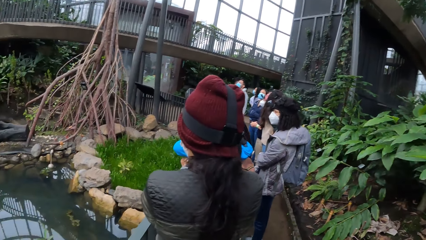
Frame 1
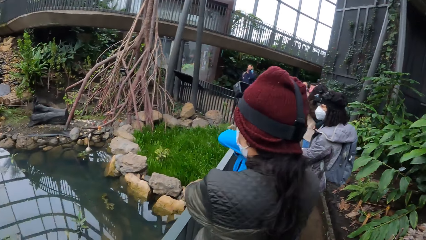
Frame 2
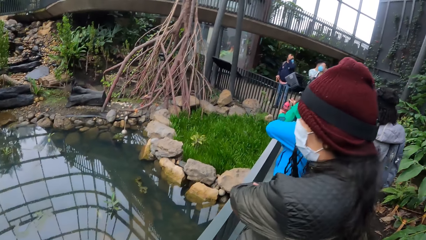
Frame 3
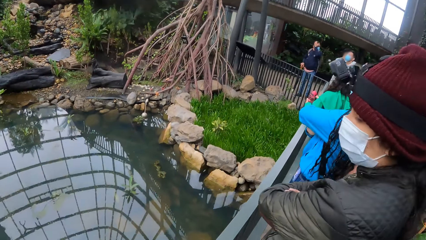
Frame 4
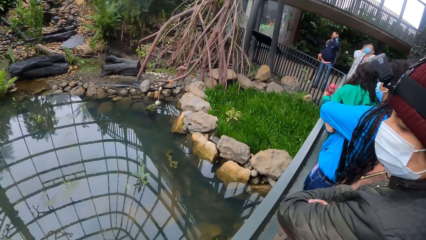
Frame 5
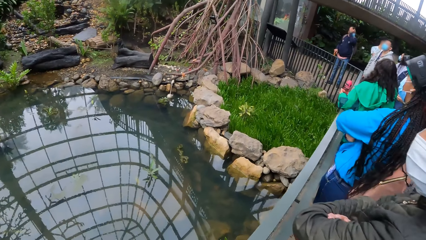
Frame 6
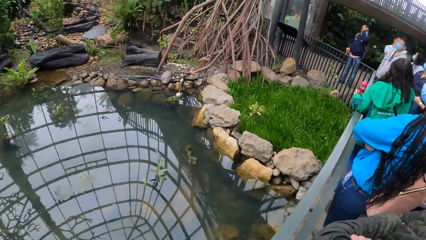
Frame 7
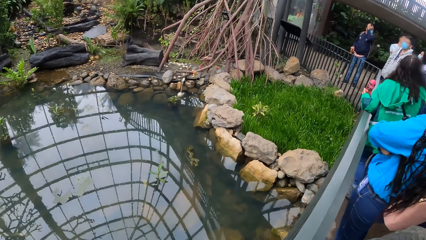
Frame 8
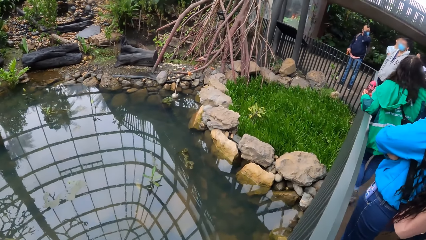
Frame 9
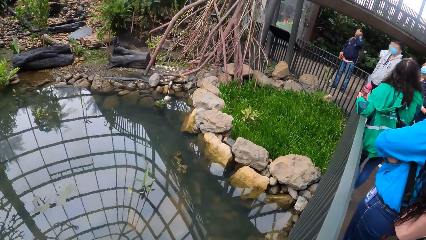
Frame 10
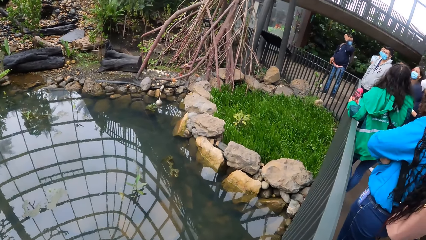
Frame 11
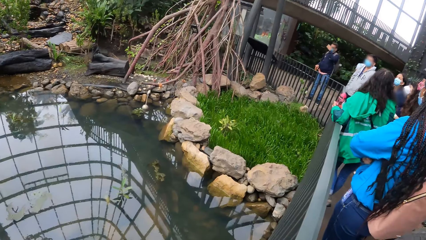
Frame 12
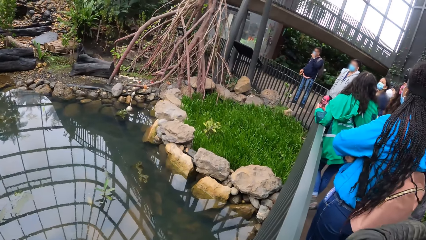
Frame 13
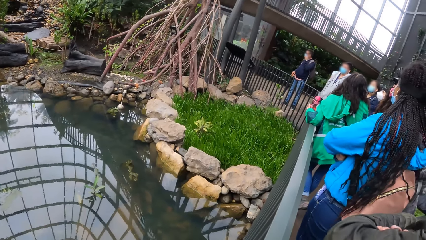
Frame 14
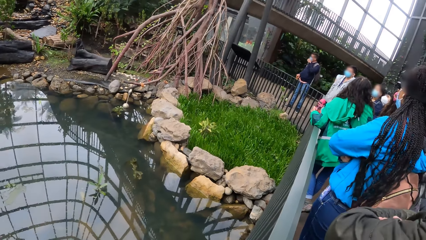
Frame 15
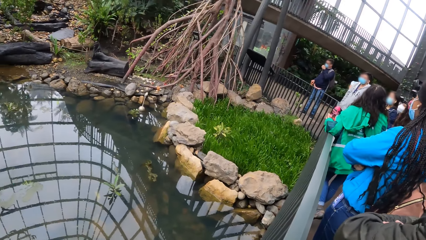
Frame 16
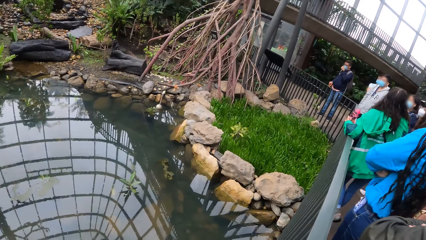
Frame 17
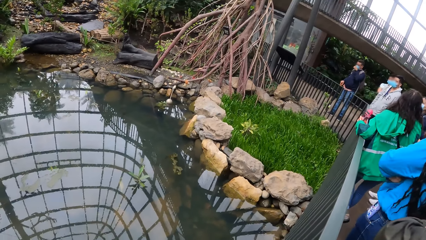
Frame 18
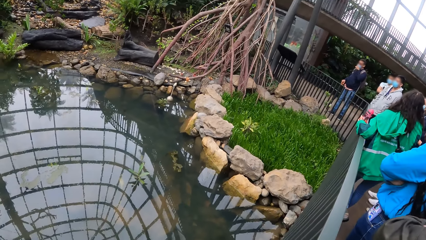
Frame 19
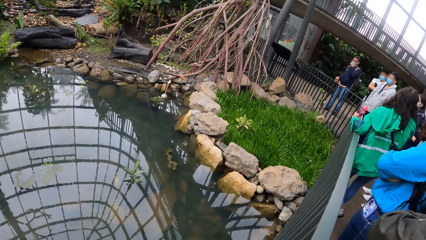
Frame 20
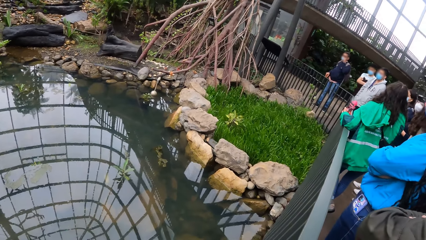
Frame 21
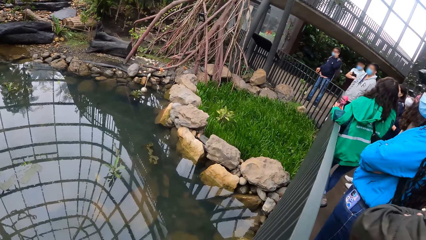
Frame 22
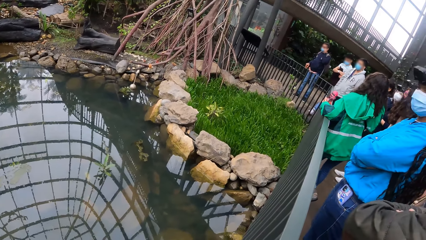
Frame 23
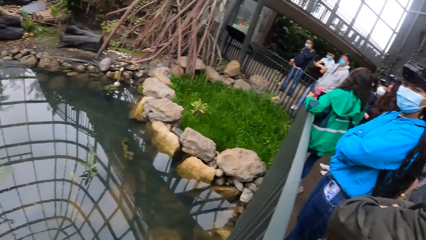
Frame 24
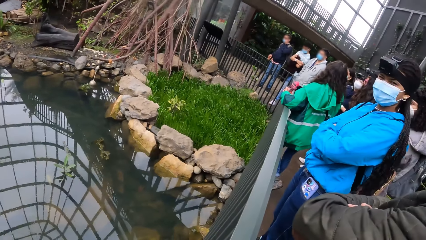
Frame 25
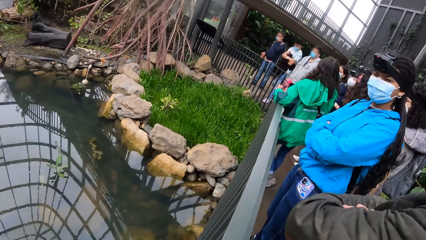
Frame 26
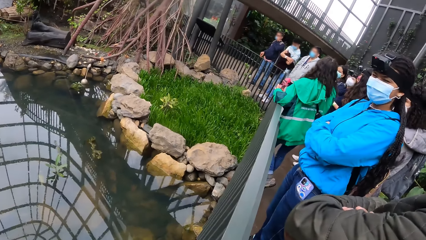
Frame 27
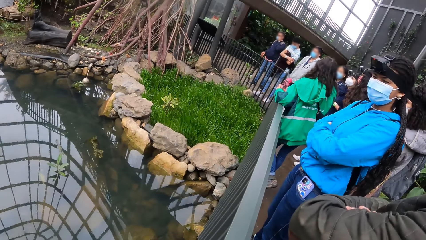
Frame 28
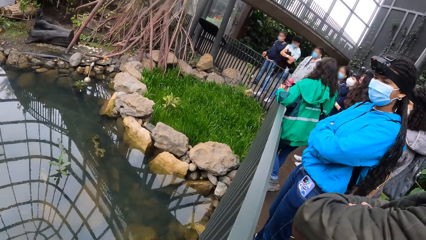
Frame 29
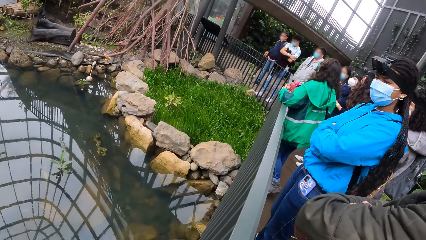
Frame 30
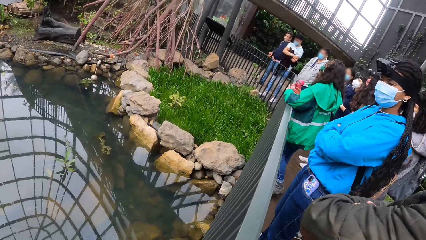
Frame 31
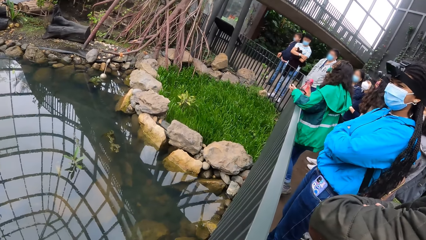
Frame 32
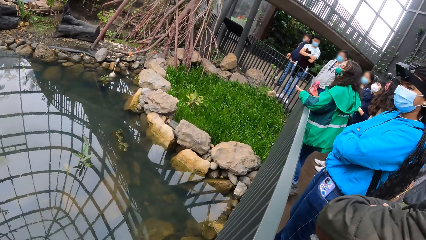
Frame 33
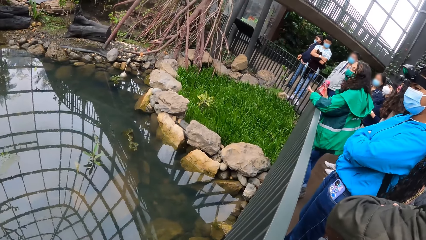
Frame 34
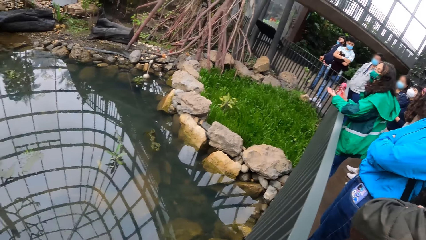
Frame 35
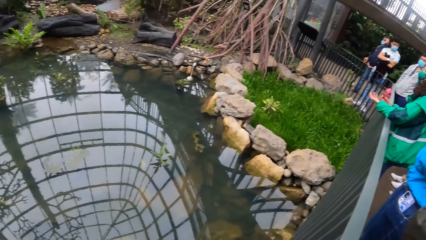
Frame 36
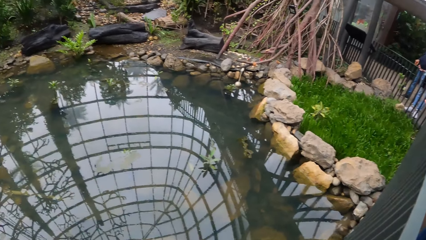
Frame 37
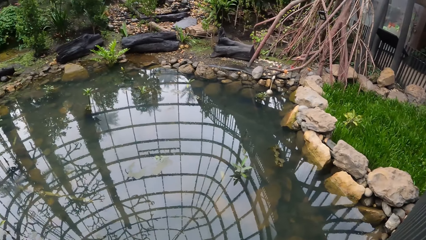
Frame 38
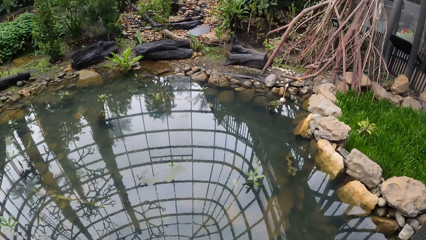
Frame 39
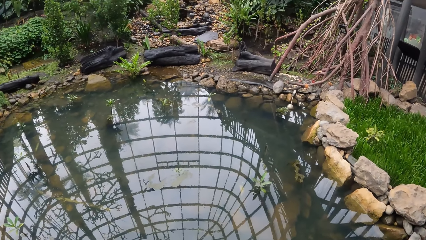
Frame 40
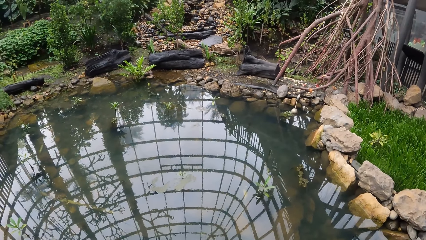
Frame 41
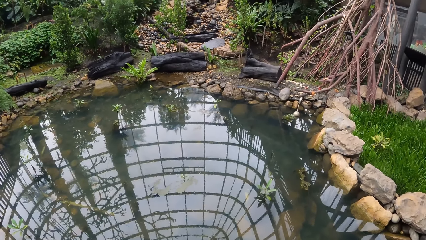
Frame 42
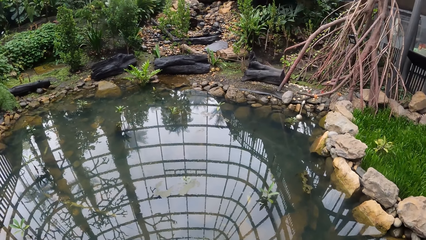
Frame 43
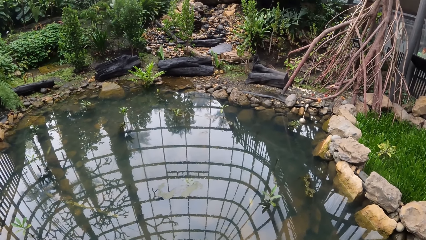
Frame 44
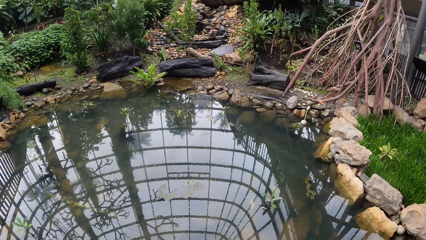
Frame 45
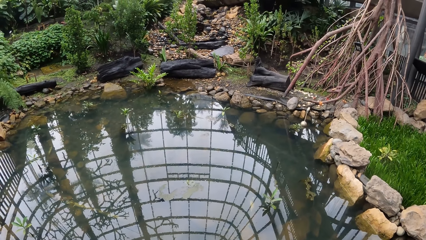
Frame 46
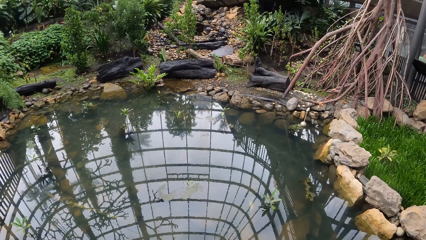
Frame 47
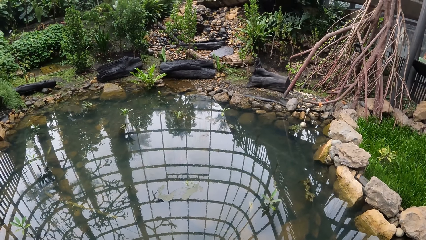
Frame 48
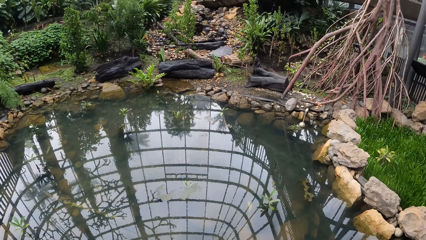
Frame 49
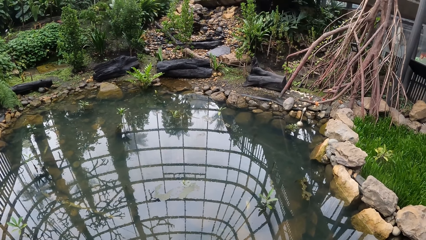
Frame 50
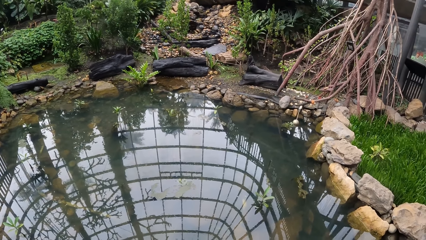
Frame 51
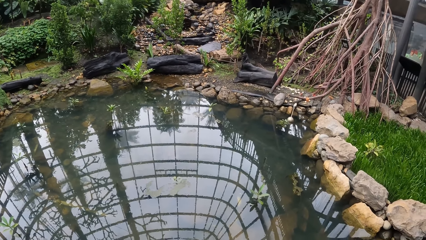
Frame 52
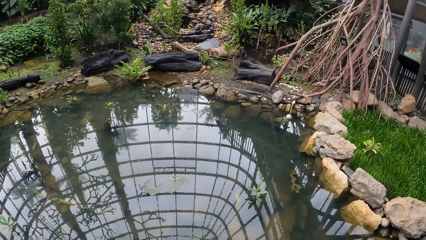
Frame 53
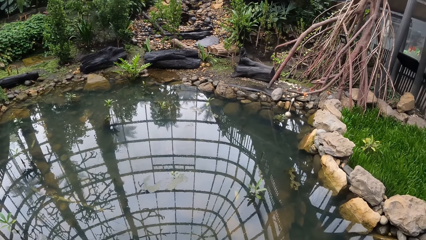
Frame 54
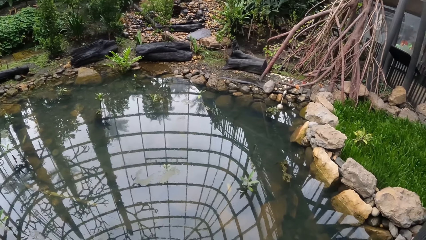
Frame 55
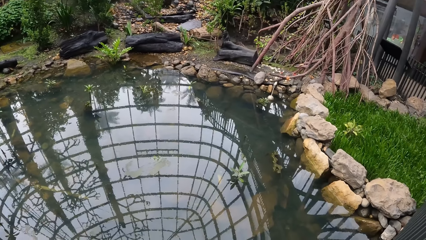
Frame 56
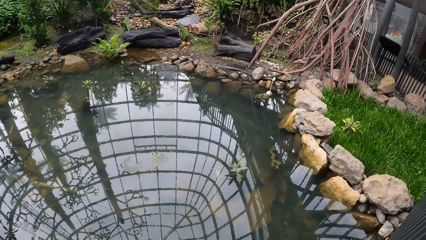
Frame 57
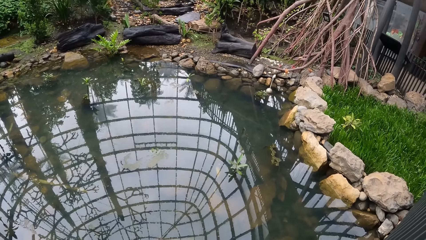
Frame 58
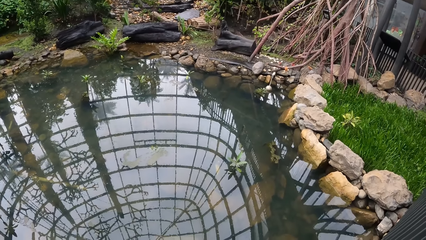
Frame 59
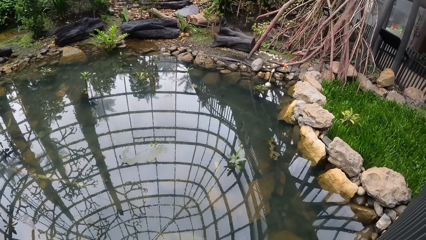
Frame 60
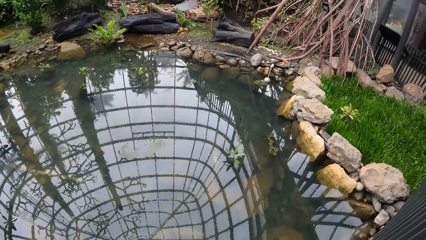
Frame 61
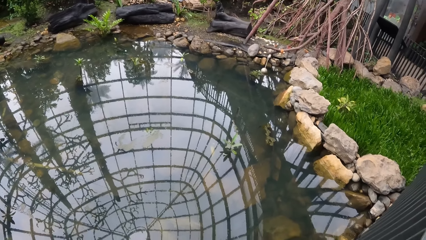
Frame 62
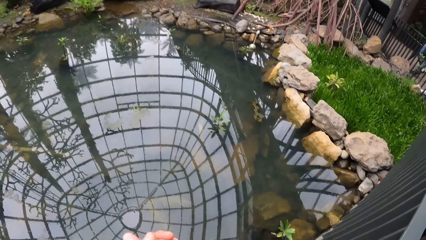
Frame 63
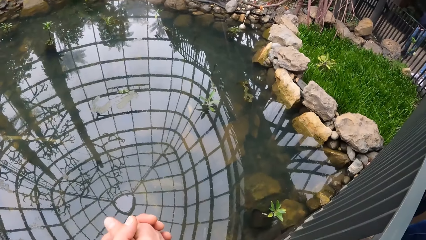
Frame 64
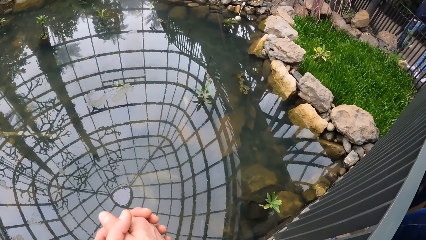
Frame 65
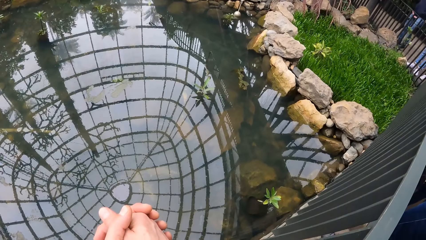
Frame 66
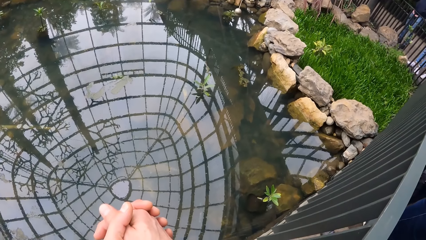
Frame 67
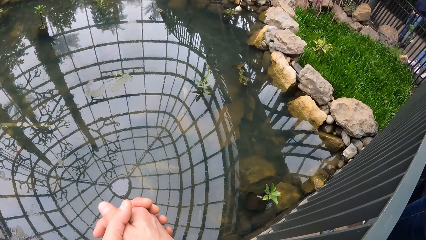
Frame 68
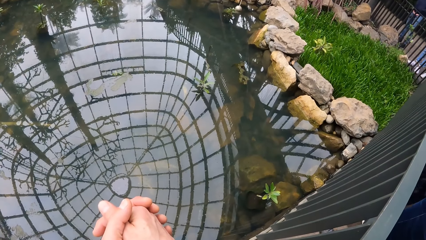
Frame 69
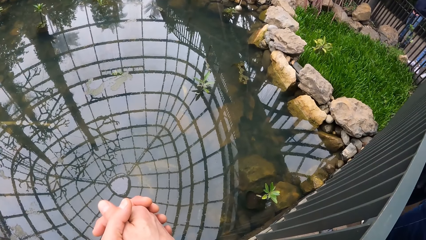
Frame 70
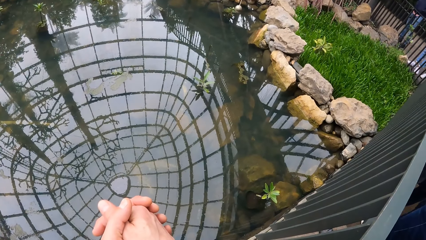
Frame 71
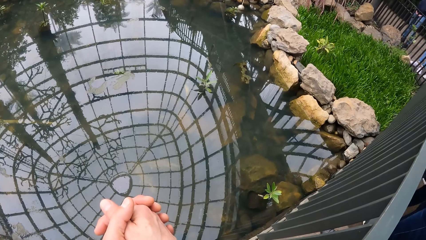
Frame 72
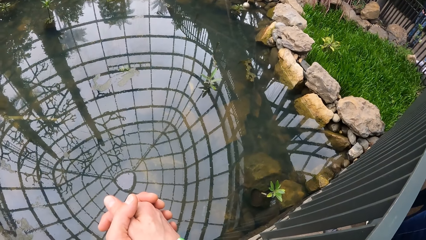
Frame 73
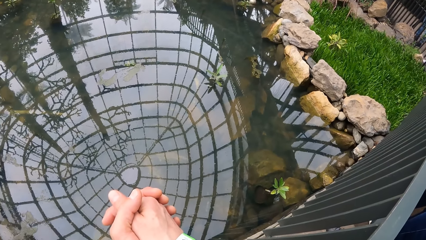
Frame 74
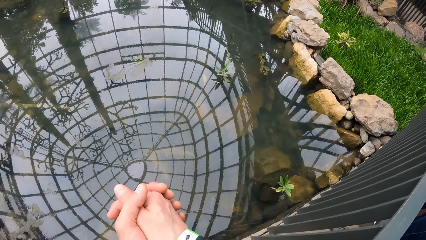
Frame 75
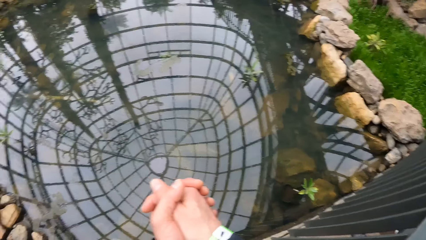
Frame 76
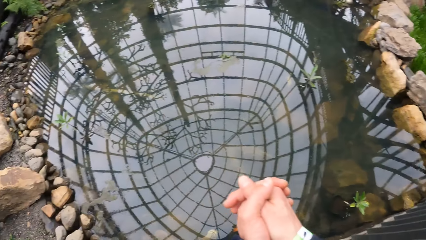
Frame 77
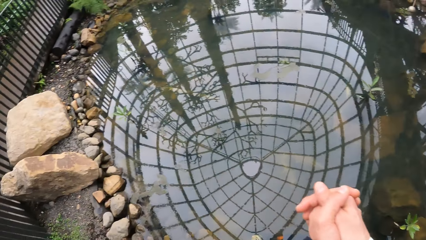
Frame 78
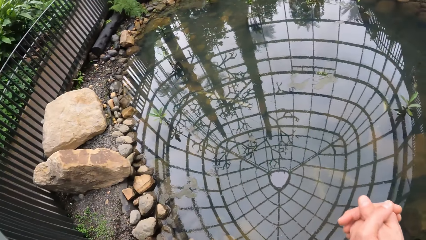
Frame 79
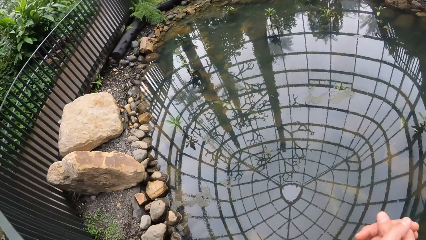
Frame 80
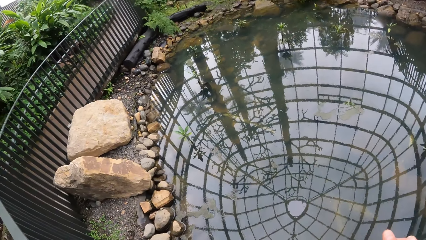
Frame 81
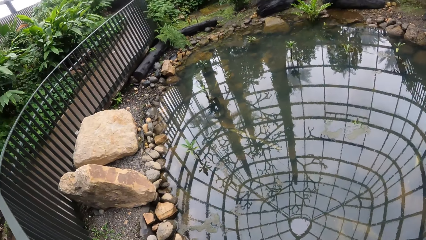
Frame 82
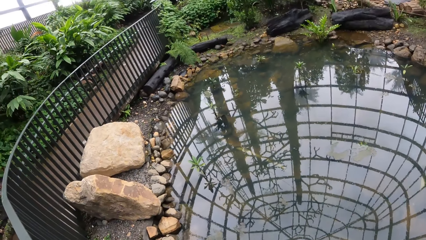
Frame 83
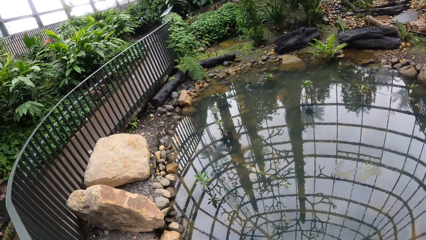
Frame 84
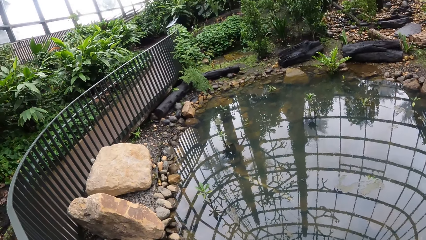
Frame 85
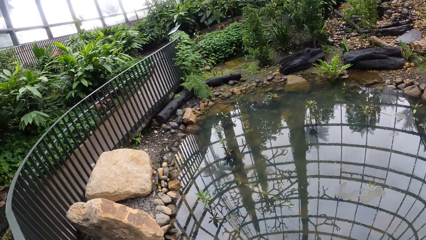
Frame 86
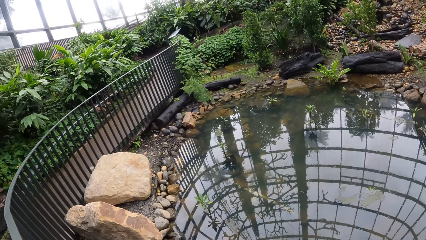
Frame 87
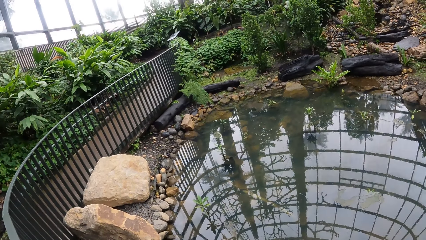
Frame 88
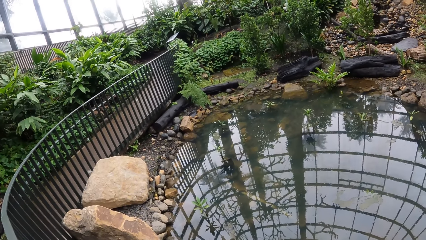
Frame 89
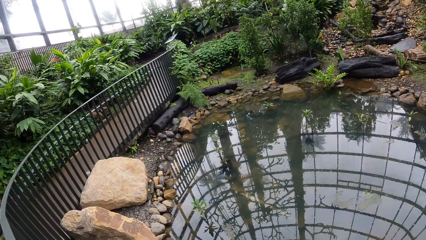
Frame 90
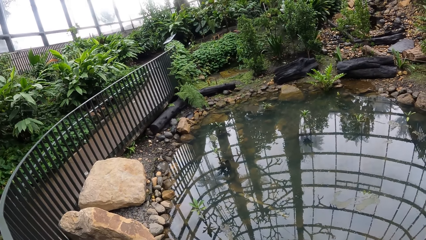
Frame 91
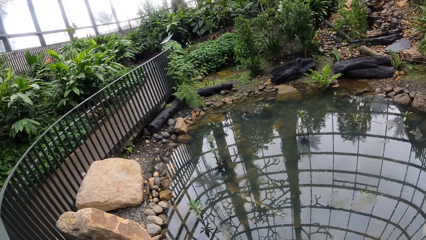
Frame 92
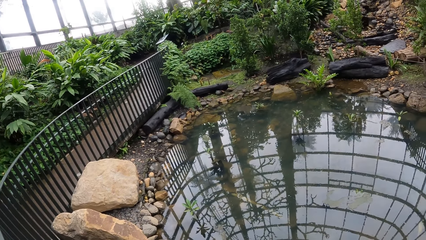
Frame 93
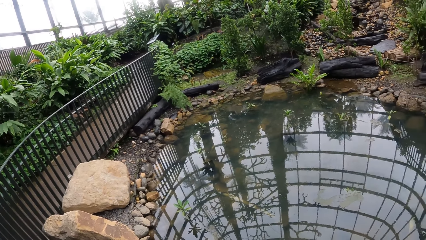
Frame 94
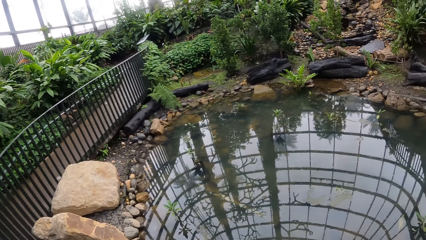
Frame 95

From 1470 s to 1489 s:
The woman interacts with the camera wearer and the group of people on the bridge. The camera wearer looks at the water and different plants in the exhibition arena.
